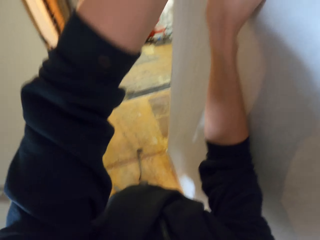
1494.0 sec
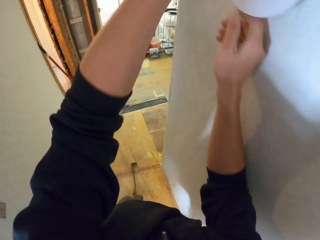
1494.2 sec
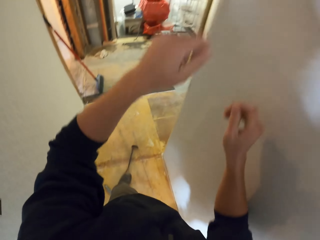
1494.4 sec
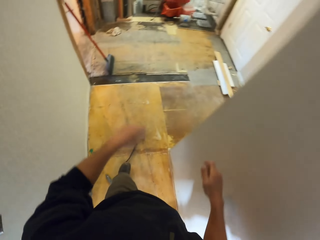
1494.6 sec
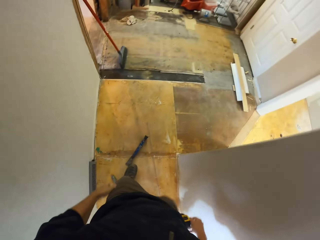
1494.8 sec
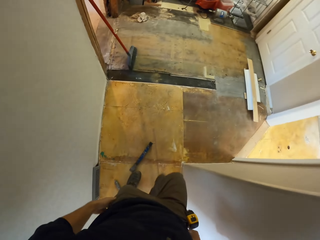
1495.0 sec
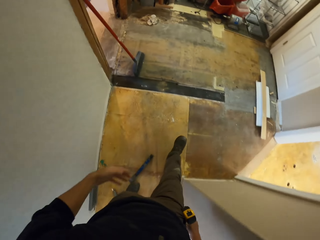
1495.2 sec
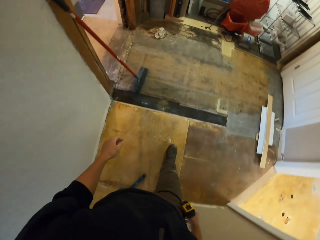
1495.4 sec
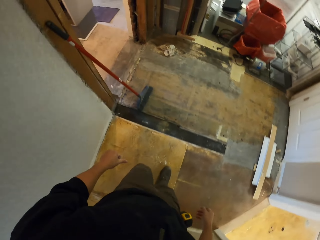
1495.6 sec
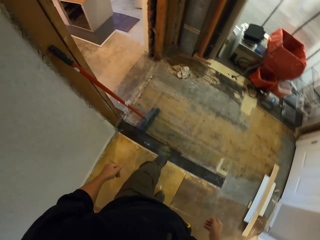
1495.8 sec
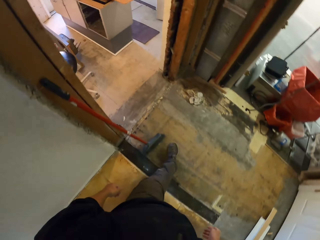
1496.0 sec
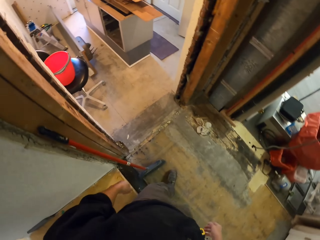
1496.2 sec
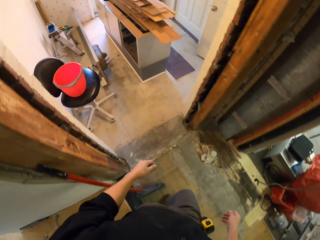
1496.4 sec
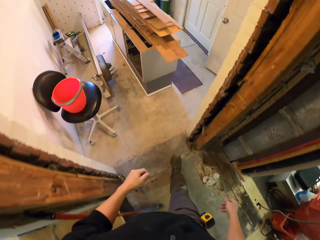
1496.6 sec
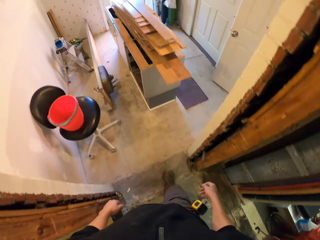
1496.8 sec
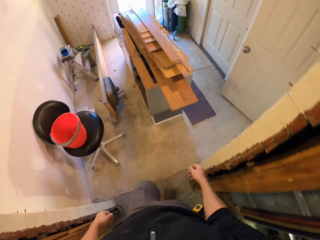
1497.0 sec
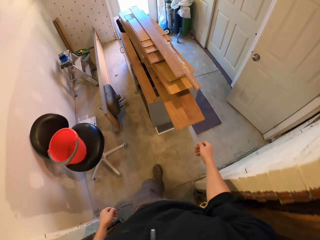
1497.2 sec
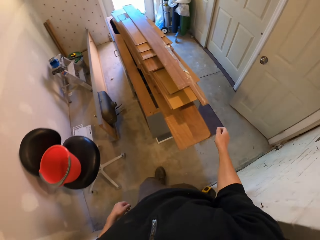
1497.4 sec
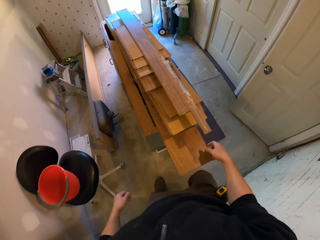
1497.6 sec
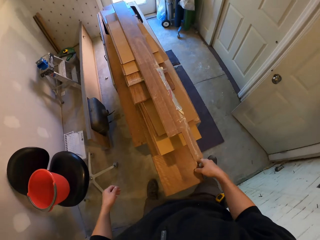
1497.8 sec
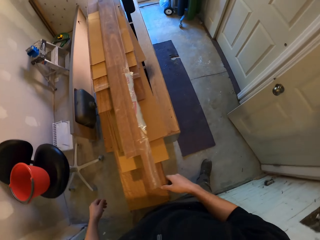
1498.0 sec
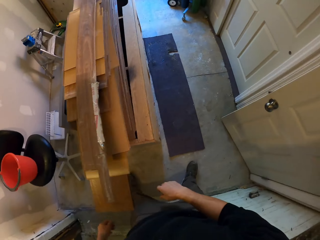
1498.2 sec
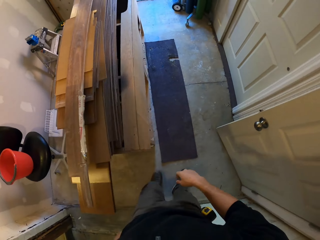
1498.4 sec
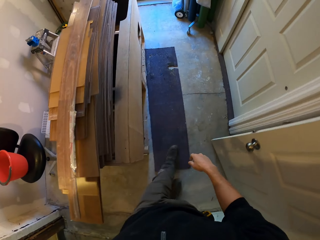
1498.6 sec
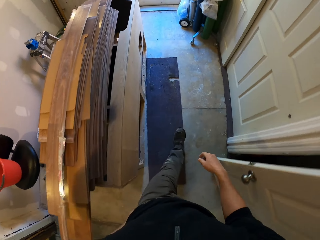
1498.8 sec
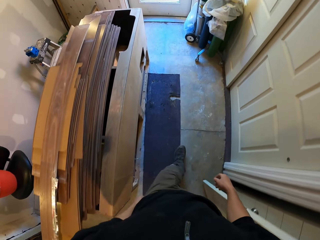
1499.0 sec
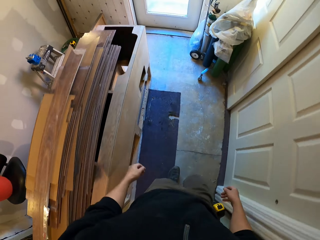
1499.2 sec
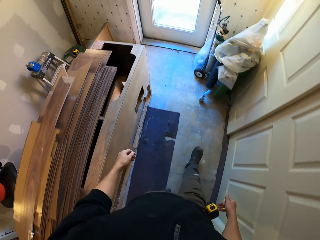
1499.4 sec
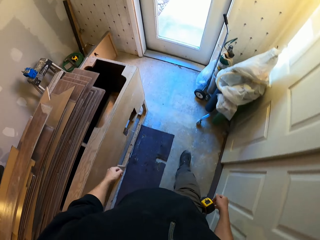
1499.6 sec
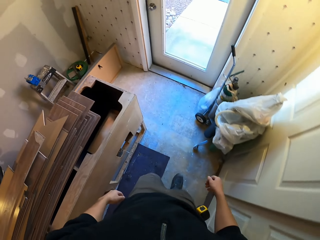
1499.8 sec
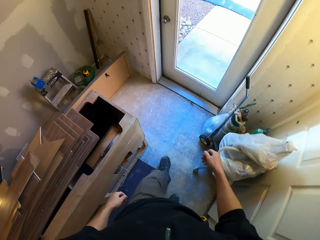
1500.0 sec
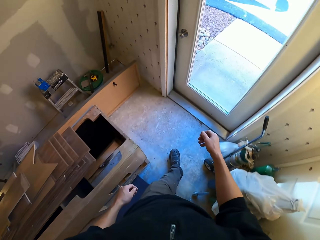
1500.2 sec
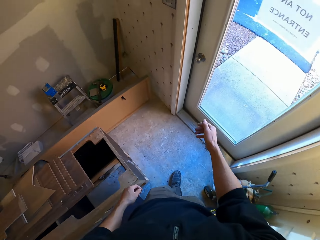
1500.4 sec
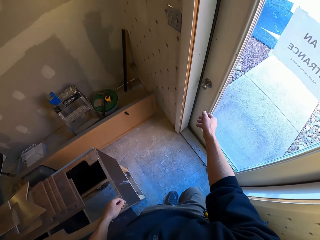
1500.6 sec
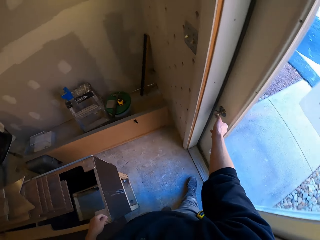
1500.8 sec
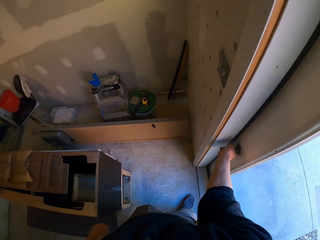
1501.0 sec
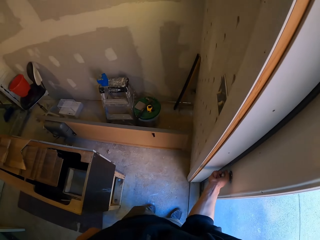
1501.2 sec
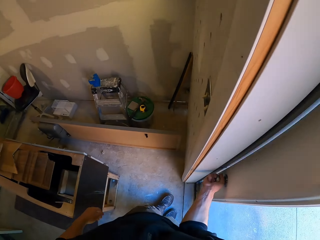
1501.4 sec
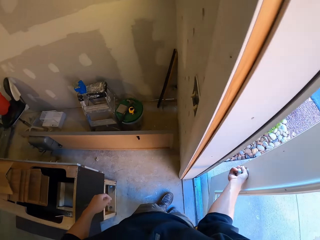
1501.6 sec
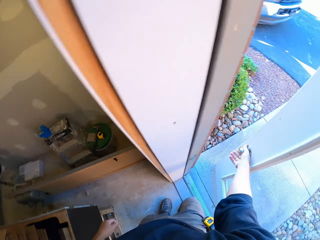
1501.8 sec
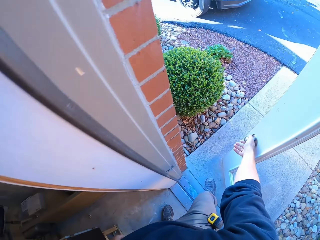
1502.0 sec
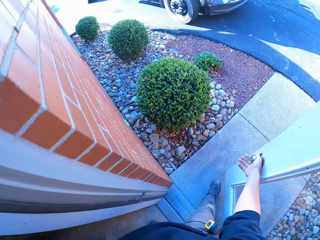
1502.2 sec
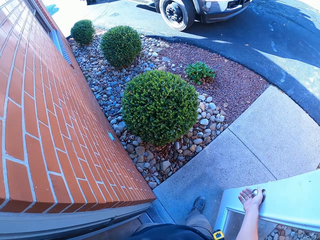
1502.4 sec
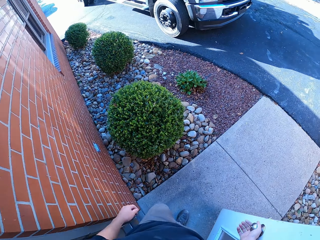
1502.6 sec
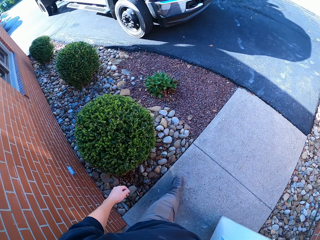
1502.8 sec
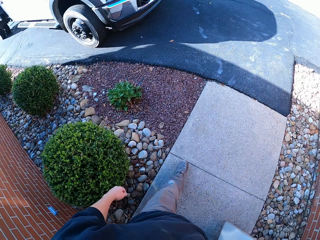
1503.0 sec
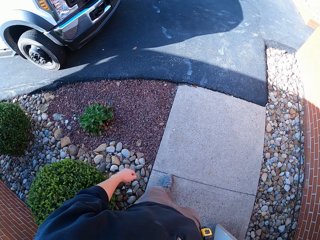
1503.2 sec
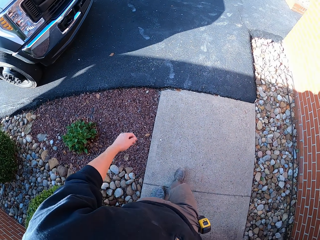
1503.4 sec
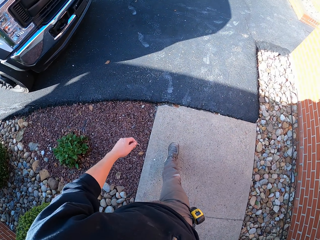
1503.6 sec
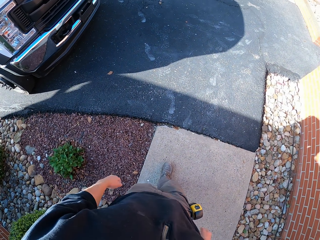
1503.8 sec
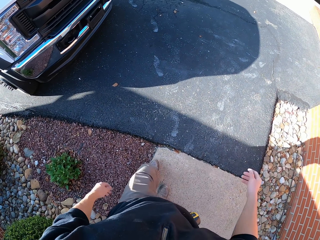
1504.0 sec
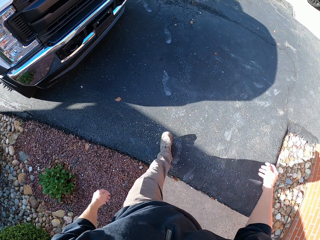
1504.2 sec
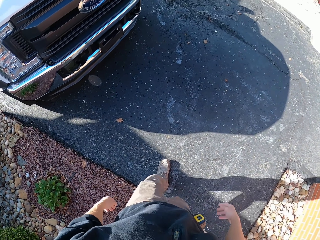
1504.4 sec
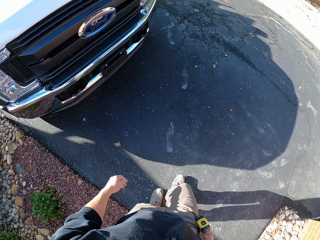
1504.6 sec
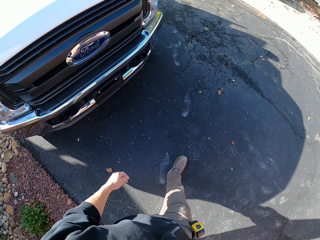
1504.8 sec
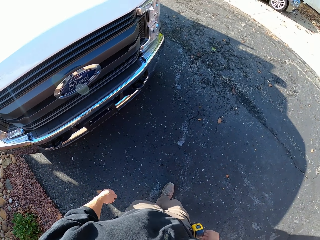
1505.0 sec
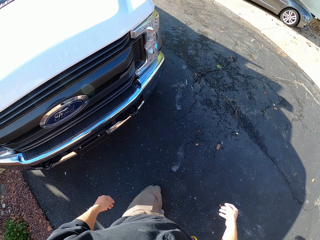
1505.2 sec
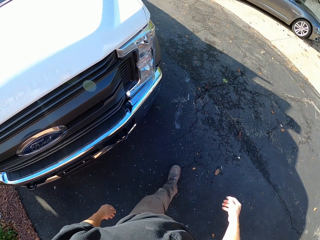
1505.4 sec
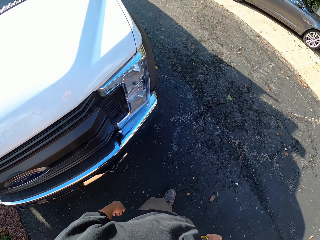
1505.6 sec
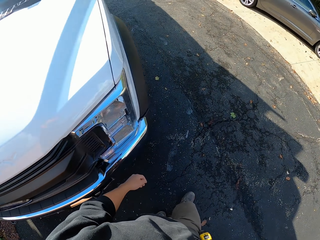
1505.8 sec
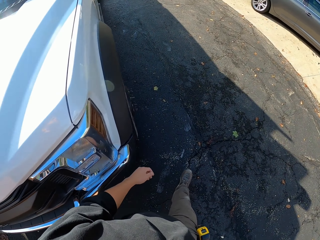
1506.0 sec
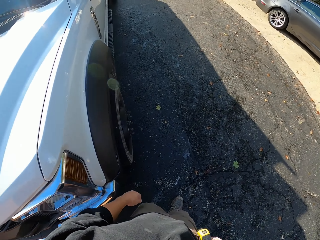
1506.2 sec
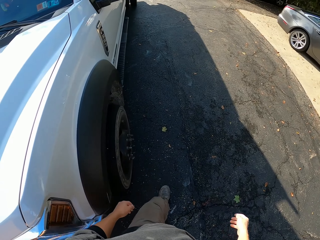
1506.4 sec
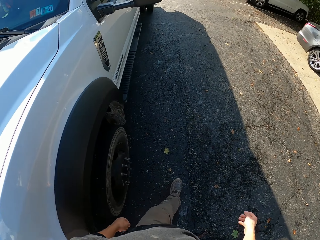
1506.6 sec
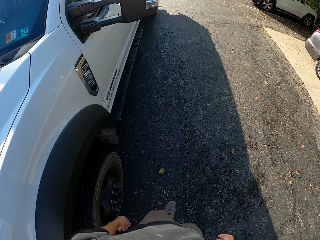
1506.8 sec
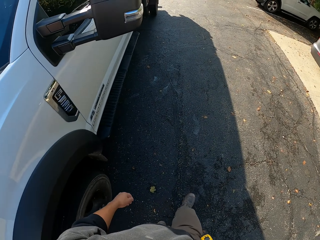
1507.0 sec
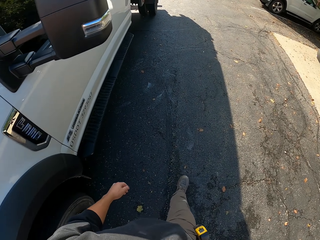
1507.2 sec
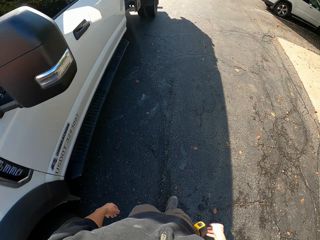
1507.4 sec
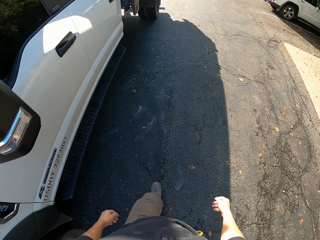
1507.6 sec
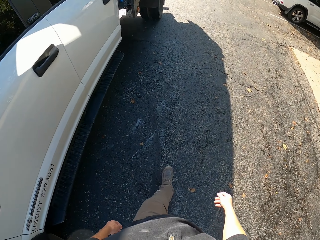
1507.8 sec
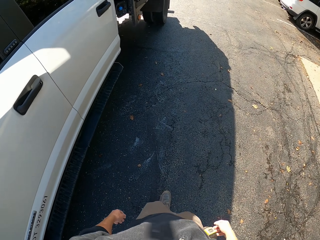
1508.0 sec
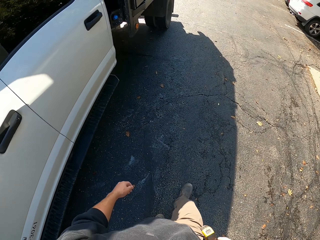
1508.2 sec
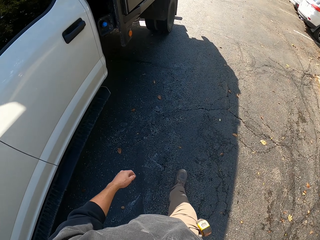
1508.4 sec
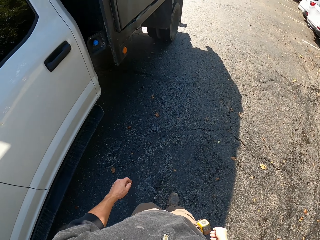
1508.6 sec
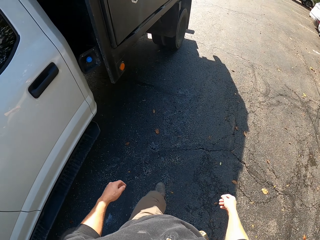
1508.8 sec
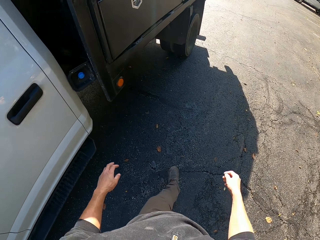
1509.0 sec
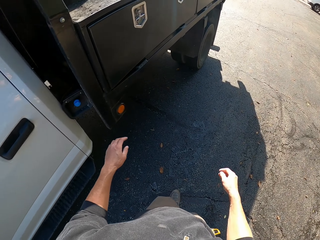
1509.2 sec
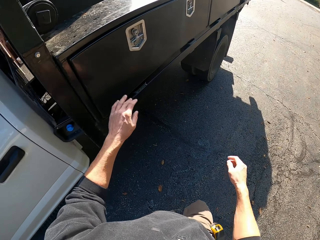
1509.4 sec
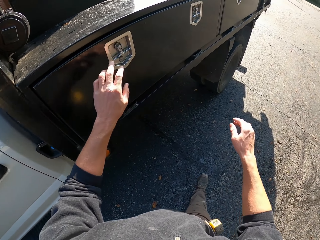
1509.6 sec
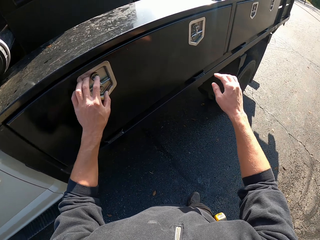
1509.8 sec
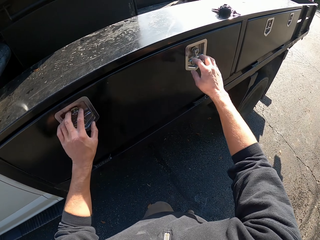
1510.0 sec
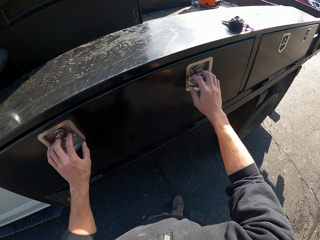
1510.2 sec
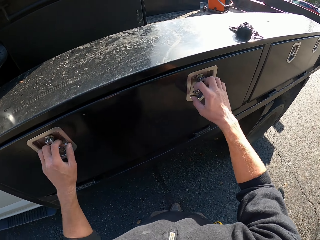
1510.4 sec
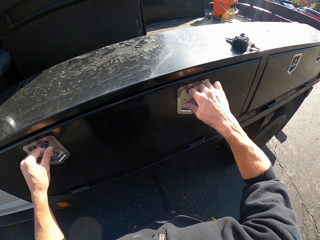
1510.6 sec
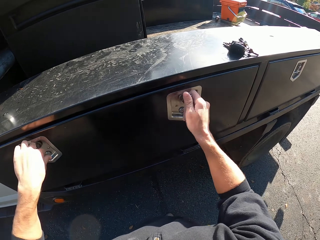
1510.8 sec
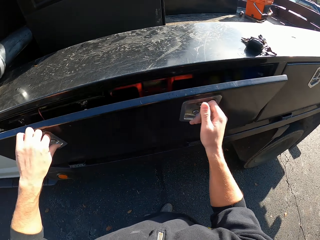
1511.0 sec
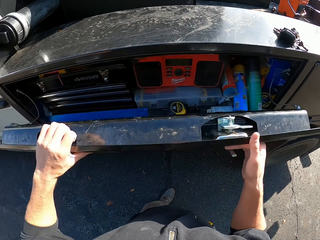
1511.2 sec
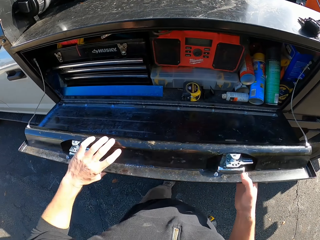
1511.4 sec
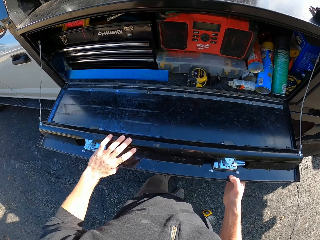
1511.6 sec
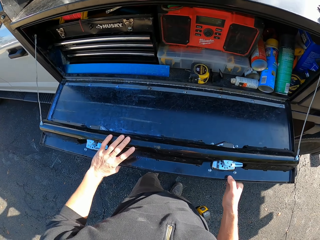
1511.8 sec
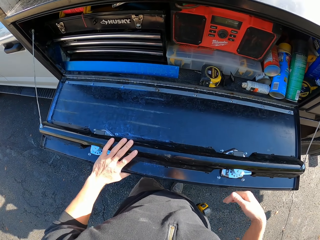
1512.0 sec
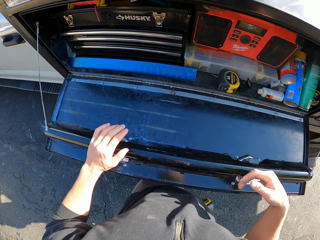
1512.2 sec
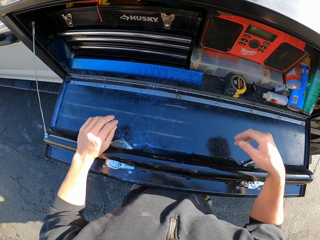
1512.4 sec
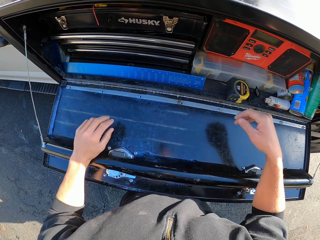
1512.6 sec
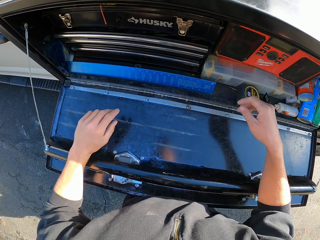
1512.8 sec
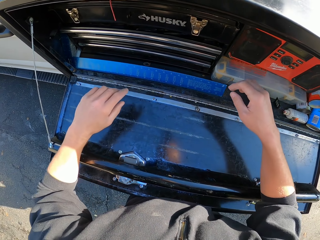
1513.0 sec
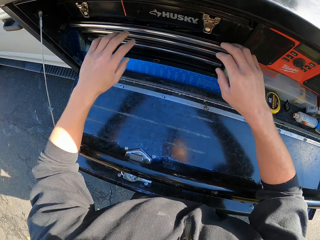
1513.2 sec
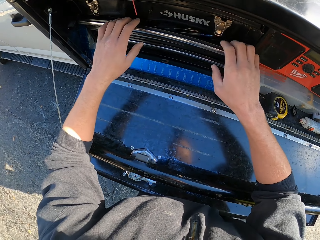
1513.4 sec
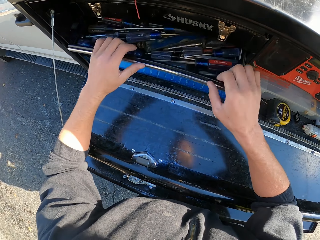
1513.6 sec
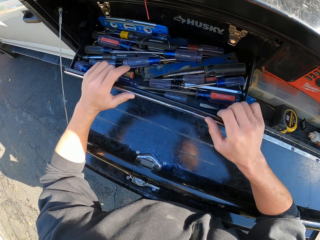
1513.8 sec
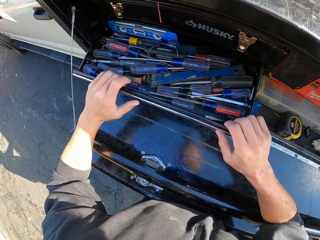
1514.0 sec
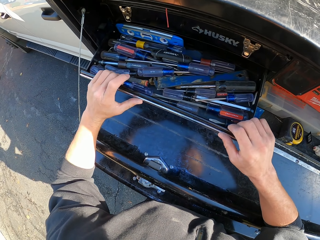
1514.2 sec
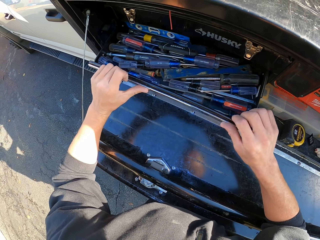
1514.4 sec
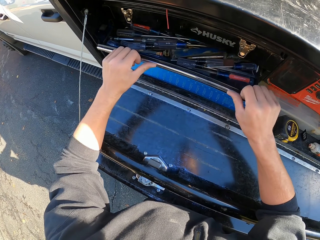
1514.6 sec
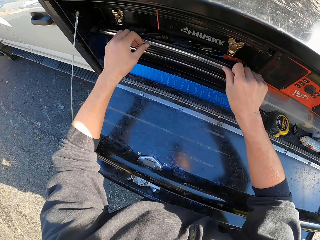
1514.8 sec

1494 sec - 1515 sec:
The camera wearer walks in the house. They touch a plank of wood. They walk around. They open a door. They walk at the compound to the parking lot. They hold handles. They open a storage box or tool box. They stare at the storage boxes. They pull part of the tool box. They open a drawer. They close the drawer. They push part of the tool box.
